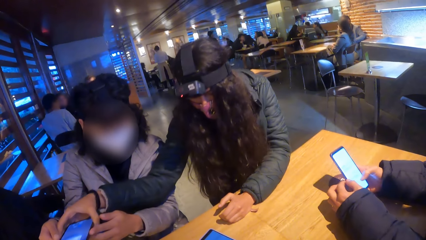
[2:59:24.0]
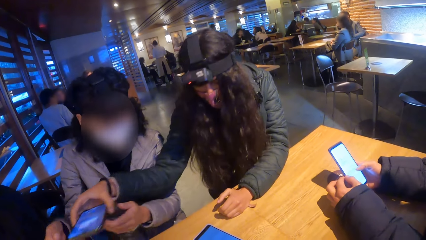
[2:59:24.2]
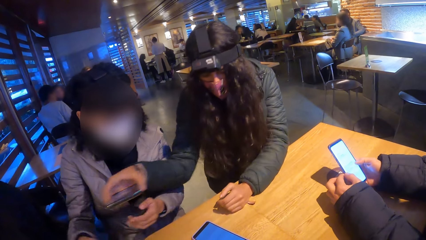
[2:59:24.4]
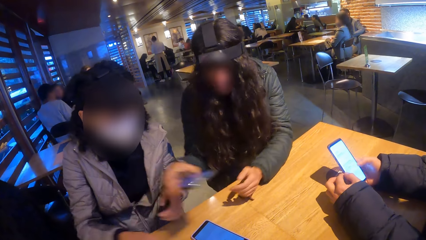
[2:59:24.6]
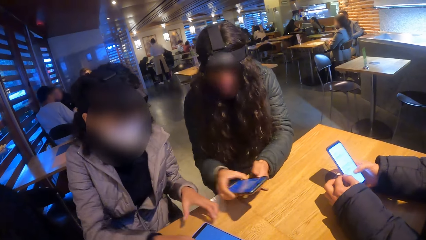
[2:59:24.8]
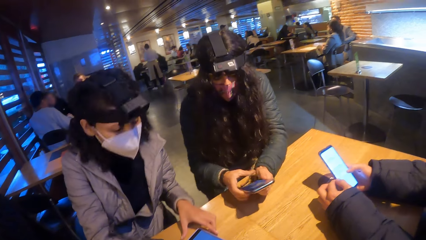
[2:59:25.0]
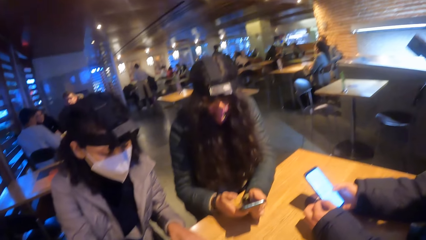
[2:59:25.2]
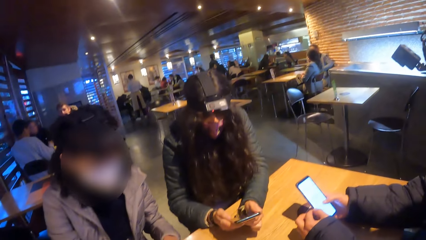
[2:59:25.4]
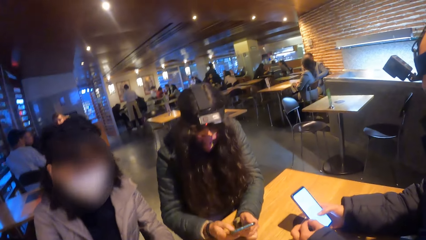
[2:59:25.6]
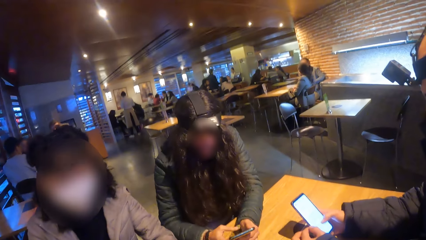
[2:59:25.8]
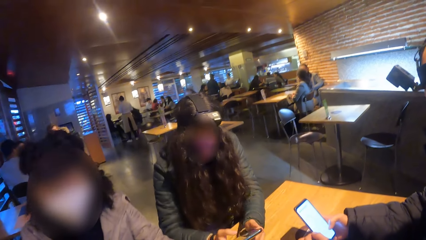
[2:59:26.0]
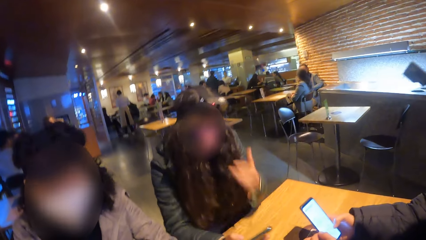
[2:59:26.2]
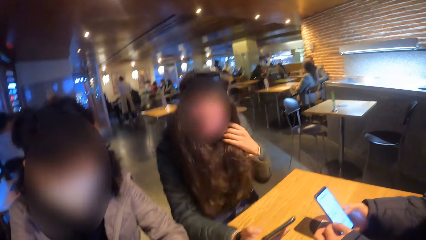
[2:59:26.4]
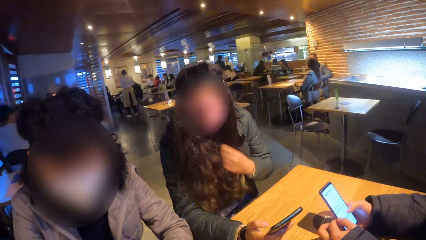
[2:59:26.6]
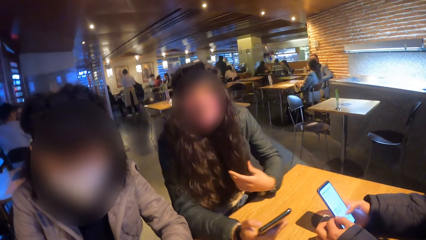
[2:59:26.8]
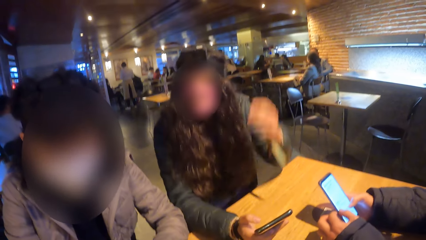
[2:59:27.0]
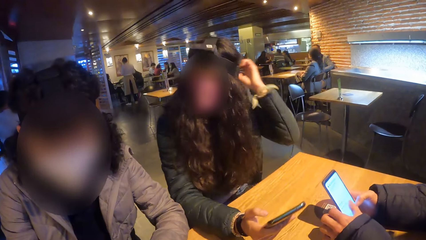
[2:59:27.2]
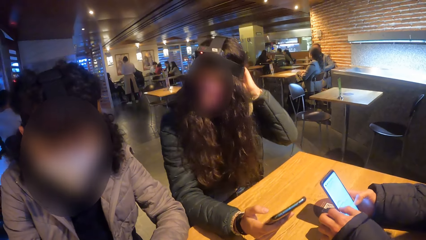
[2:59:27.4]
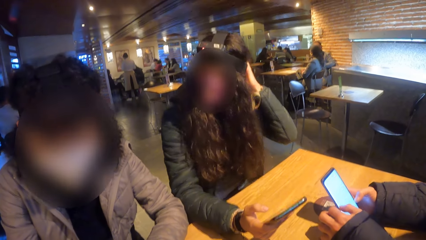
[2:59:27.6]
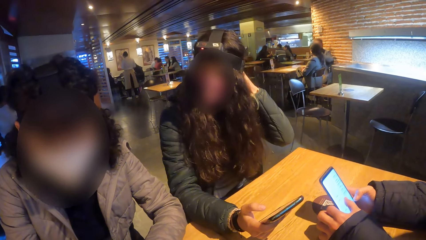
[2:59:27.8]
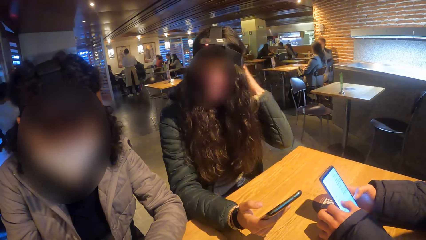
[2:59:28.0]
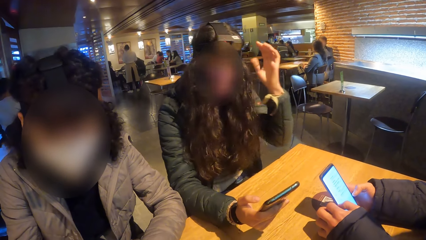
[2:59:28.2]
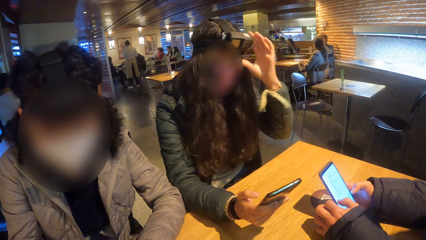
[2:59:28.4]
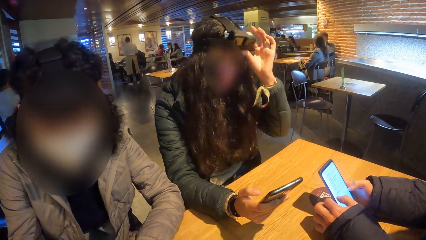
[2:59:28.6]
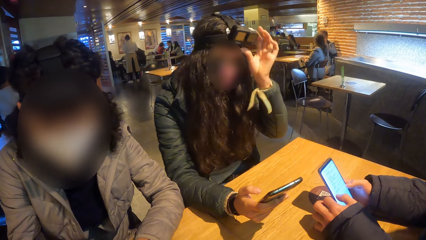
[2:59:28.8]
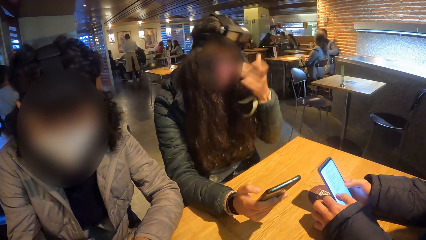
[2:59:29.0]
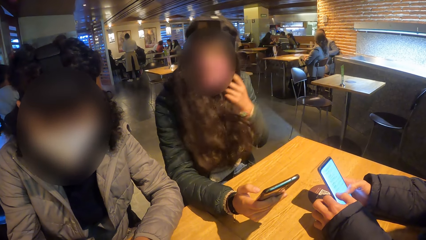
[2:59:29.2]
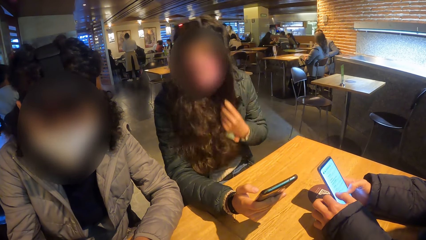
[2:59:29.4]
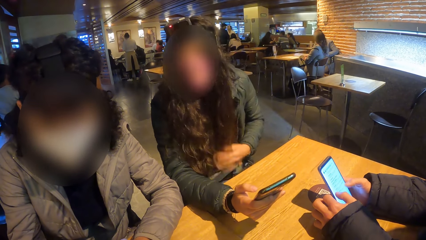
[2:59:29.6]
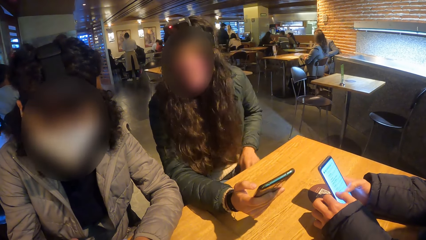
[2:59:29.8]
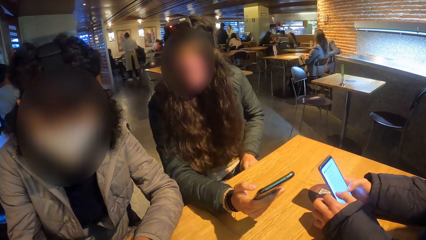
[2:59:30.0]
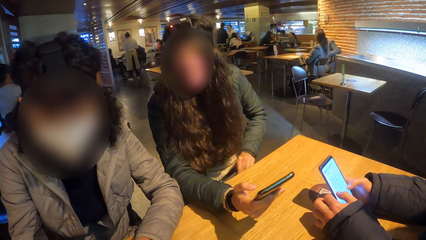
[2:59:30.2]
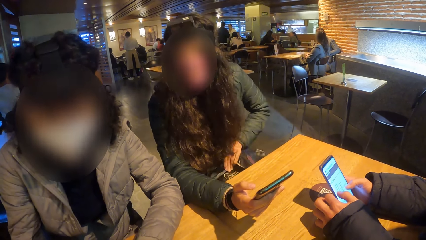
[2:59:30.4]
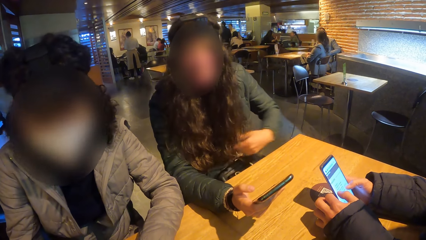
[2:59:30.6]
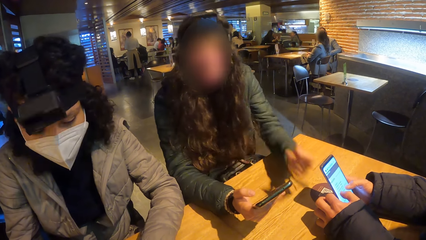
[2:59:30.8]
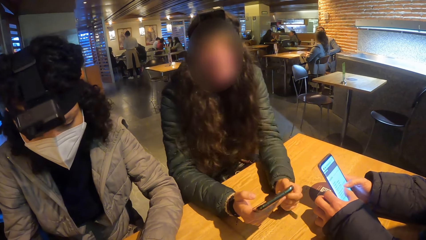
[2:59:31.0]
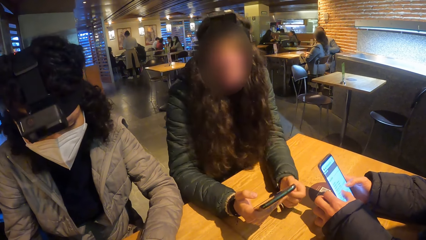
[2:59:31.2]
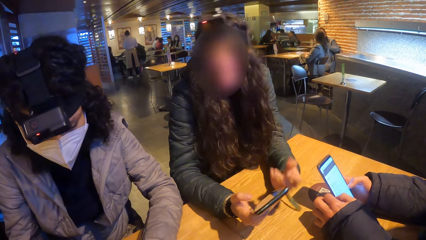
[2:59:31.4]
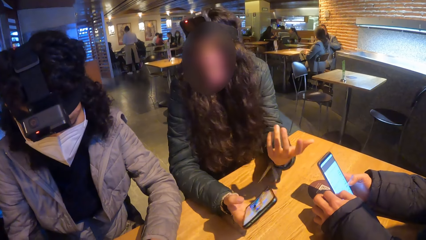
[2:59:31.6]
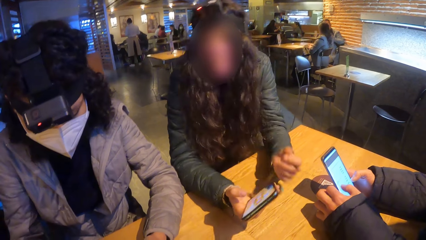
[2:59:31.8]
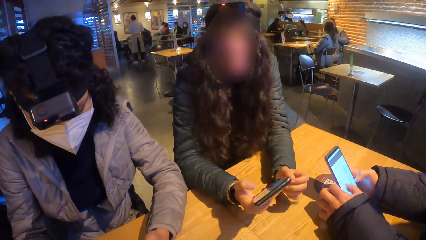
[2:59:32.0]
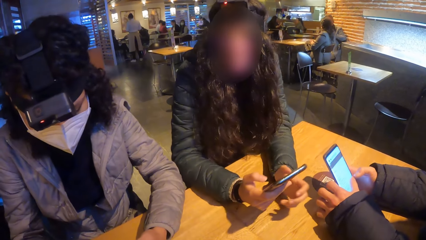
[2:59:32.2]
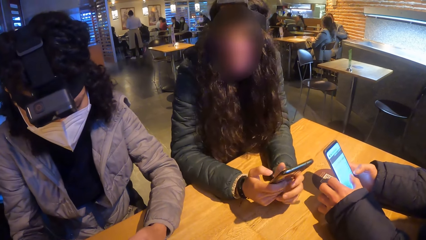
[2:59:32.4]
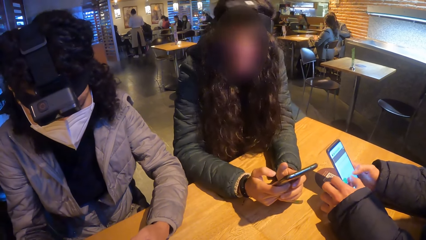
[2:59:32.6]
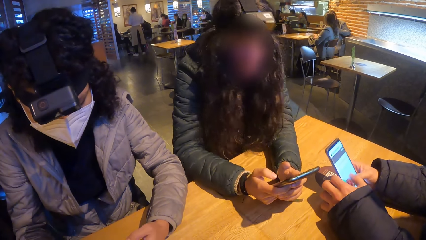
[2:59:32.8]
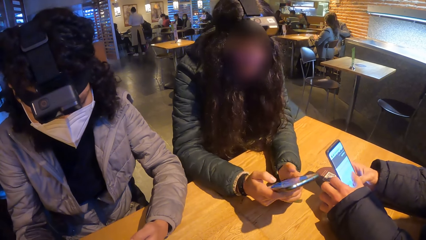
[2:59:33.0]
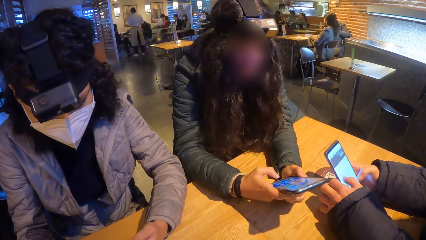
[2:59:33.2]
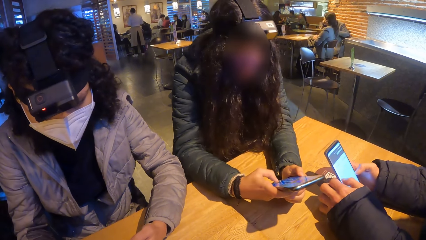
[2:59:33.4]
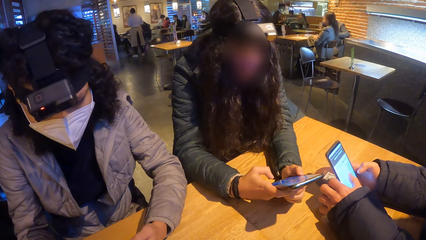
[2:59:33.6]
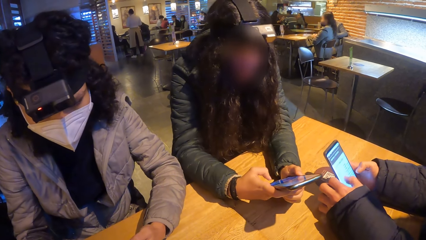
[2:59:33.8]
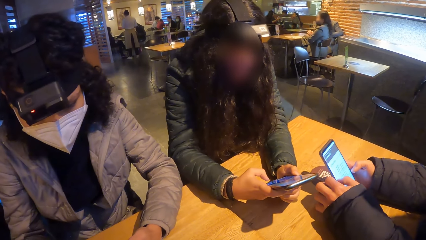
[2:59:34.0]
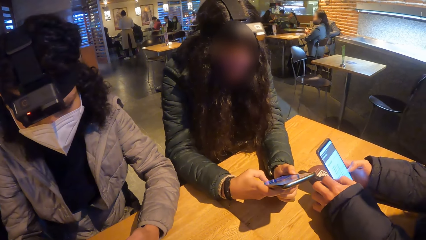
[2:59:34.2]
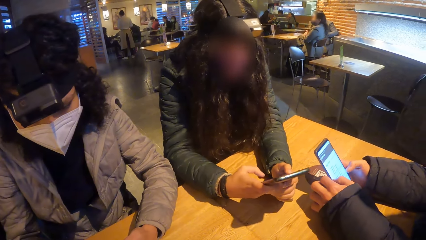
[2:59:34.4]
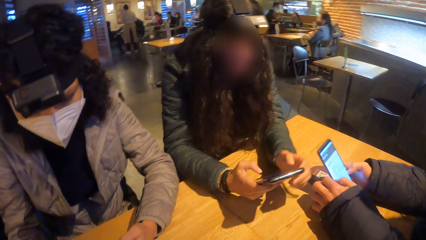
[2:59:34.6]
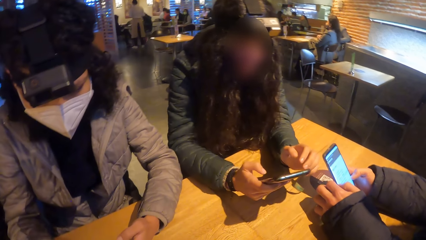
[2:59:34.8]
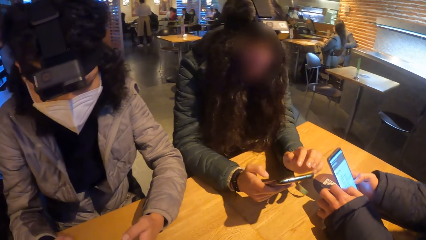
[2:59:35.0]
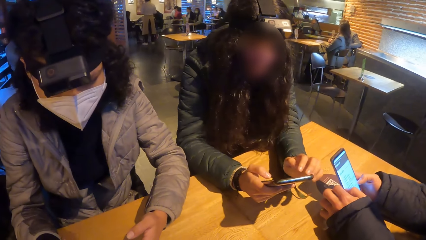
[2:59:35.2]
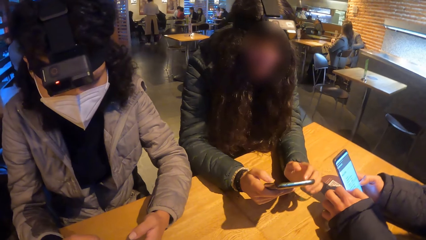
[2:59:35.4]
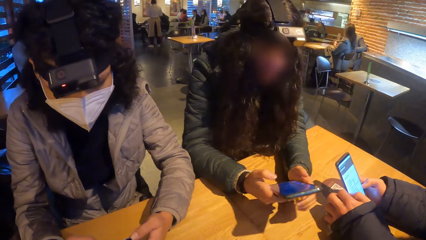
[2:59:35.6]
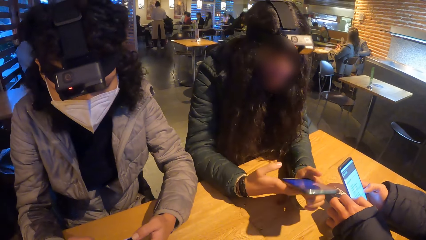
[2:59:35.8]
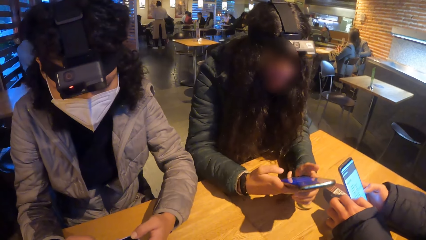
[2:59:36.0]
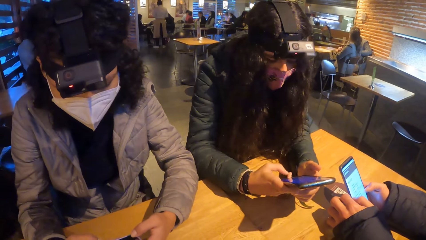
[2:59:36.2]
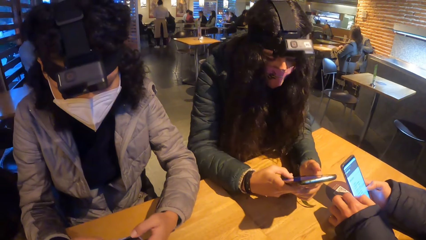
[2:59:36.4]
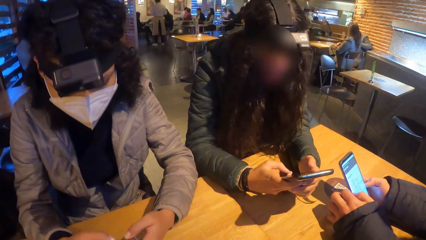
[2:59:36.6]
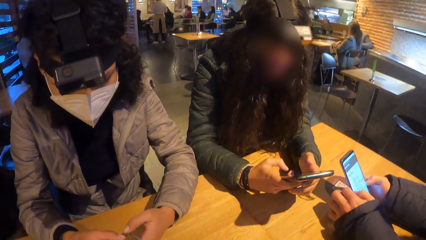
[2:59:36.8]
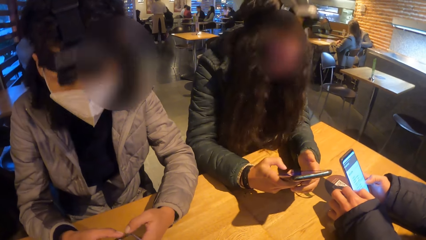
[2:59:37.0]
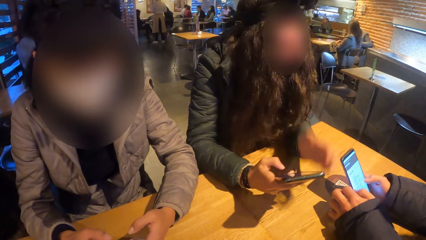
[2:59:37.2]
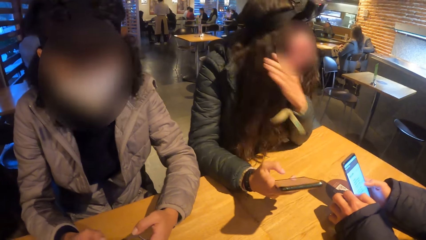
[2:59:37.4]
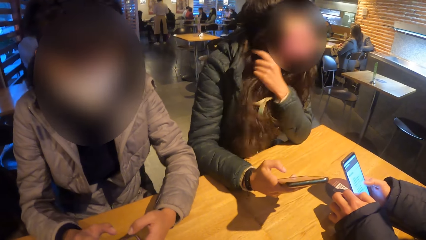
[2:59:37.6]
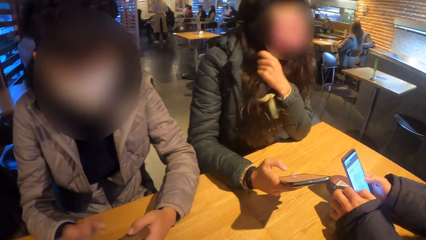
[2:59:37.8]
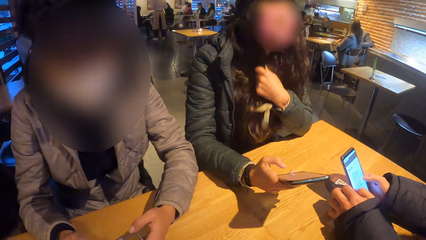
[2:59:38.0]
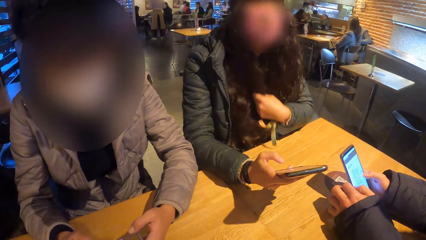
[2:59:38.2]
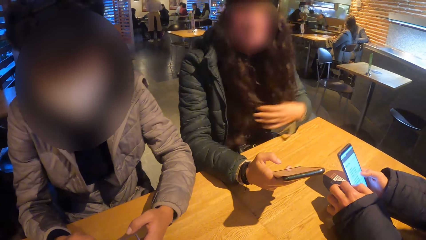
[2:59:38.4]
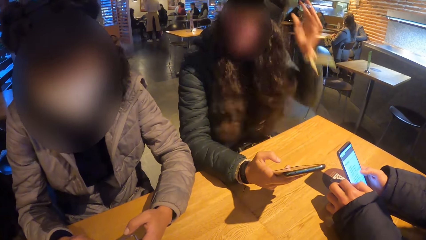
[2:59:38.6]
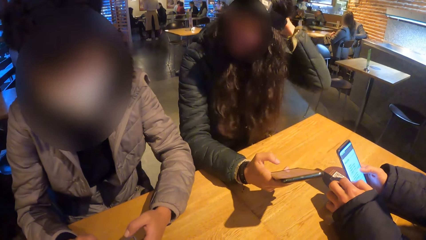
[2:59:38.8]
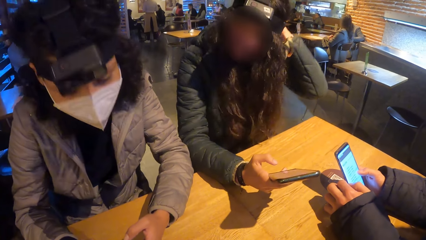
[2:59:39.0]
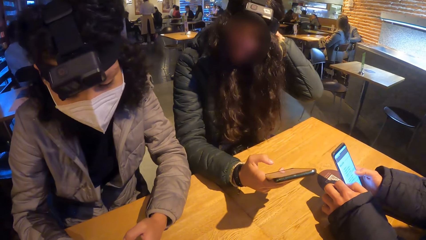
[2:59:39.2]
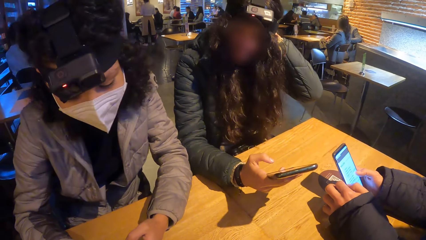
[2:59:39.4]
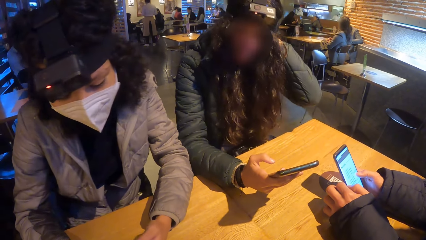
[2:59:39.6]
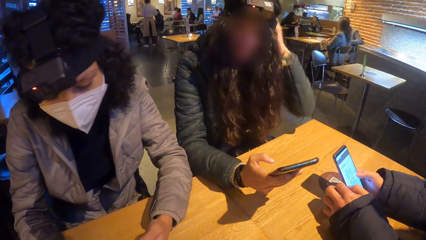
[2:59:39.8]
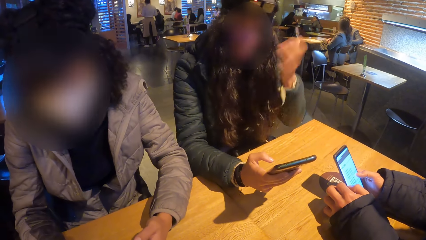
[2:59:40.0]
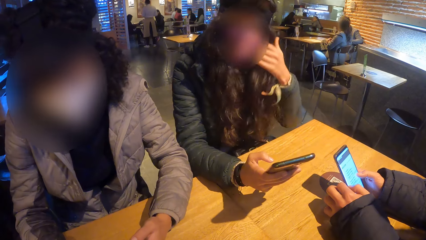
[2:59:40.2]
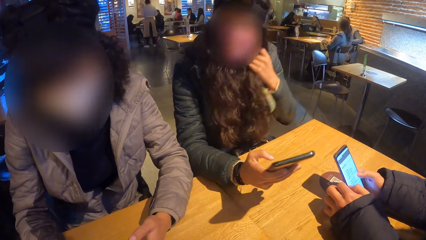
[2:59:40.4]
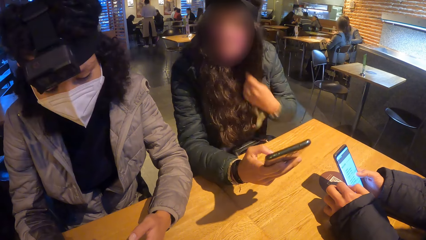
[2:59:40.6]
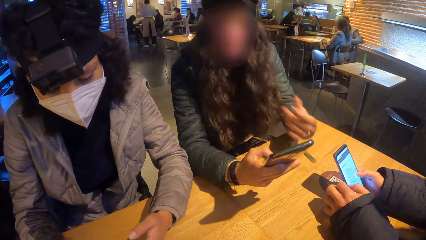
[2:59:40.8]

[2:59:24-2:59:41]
A woman holds the phone with both hands. Another woman picks up the phone from the table with her left hand. The first woman presses the phone with both hands, touches her hair with her left hand, adjusts the camera on her head with her left hand, touches her hair with her left hand, adjusts a bag on her lap with her left hand, and places her left hand on the table. The first woman holds the phone with both hands and presses the phone with her right hand. The other woman presses the phone with both hands. The first woman touches her hair with her left hand.
